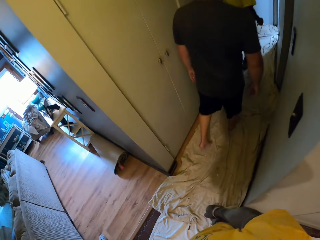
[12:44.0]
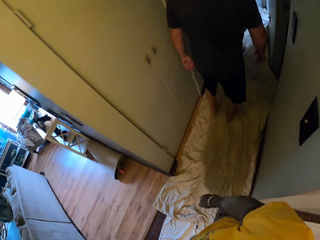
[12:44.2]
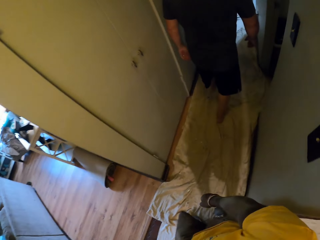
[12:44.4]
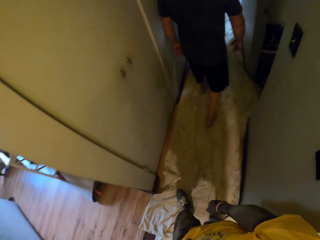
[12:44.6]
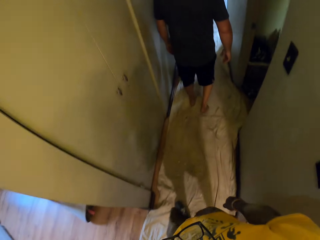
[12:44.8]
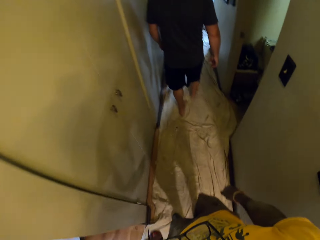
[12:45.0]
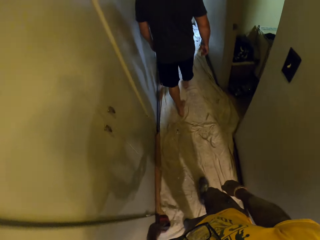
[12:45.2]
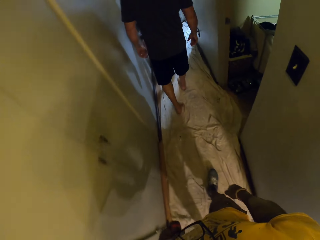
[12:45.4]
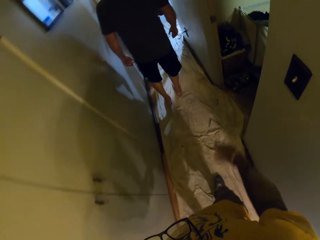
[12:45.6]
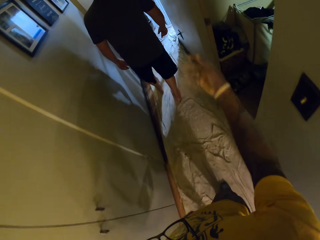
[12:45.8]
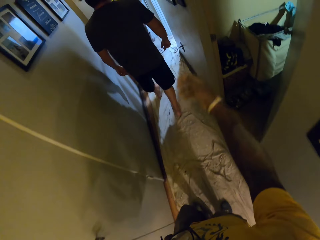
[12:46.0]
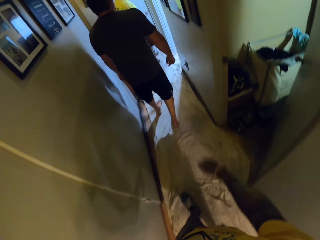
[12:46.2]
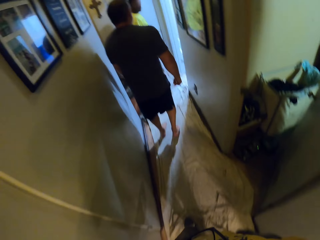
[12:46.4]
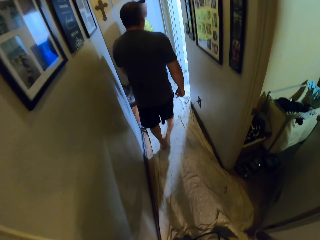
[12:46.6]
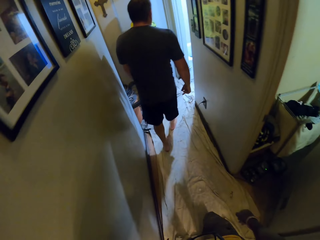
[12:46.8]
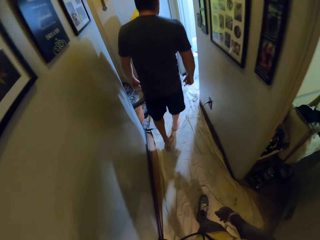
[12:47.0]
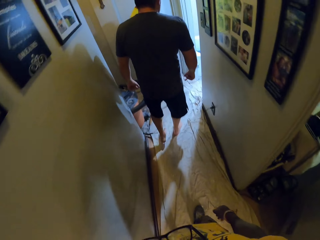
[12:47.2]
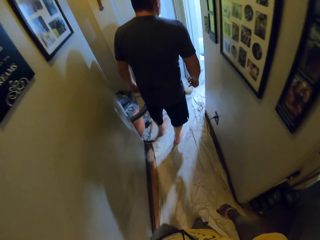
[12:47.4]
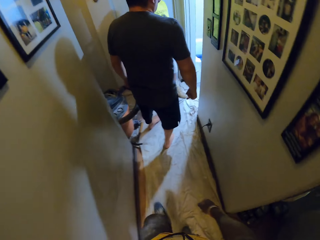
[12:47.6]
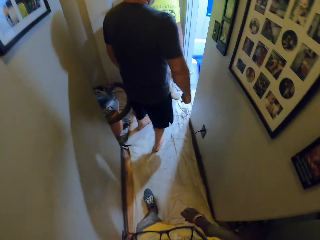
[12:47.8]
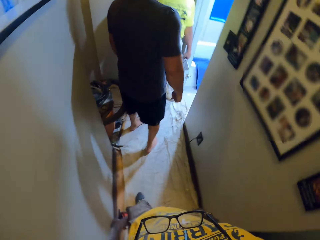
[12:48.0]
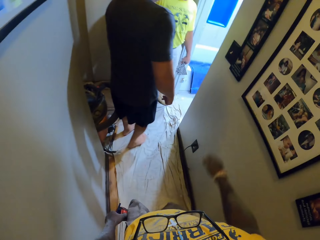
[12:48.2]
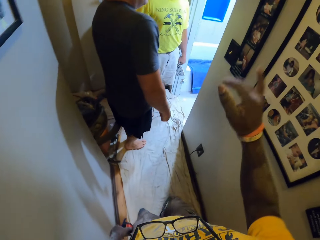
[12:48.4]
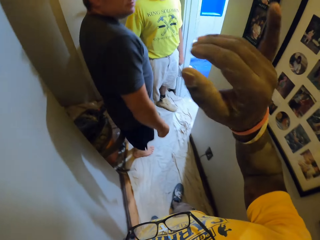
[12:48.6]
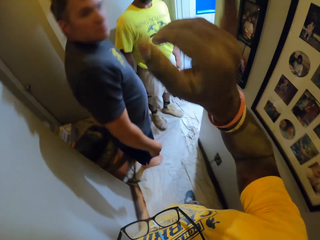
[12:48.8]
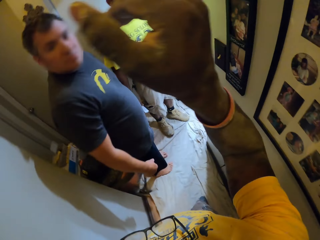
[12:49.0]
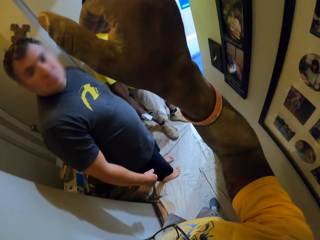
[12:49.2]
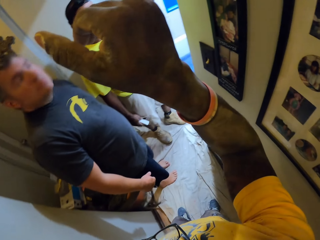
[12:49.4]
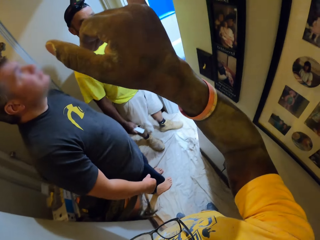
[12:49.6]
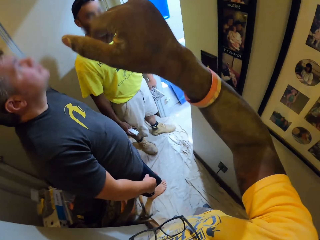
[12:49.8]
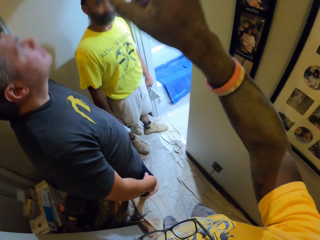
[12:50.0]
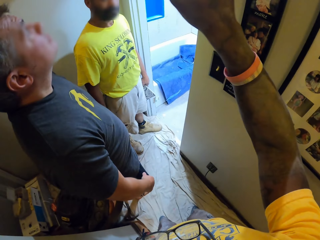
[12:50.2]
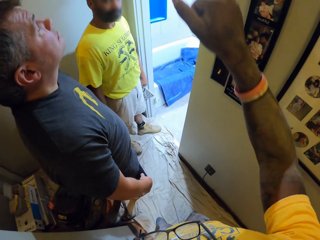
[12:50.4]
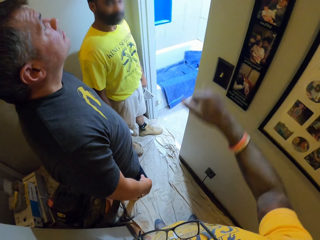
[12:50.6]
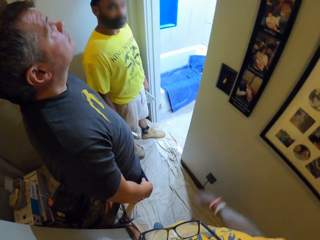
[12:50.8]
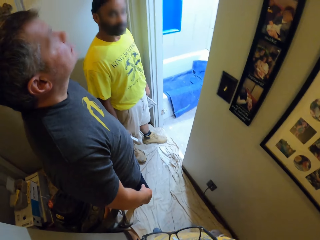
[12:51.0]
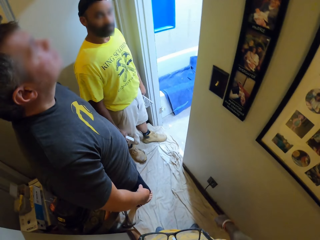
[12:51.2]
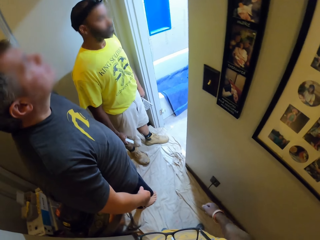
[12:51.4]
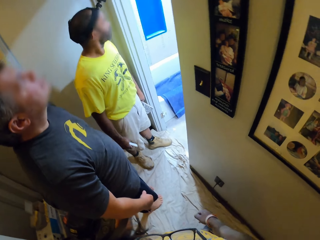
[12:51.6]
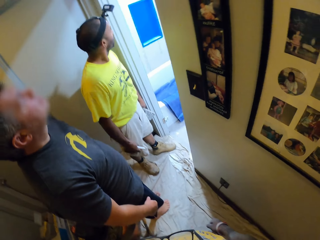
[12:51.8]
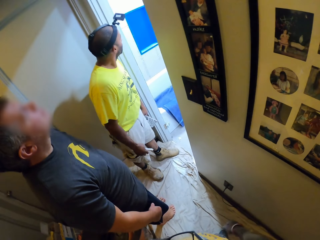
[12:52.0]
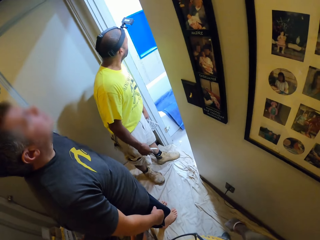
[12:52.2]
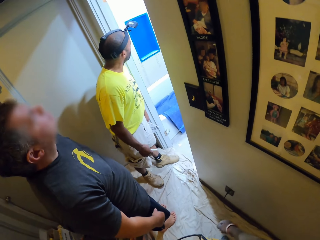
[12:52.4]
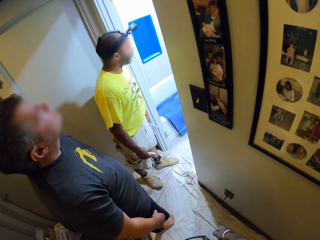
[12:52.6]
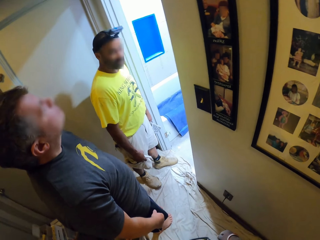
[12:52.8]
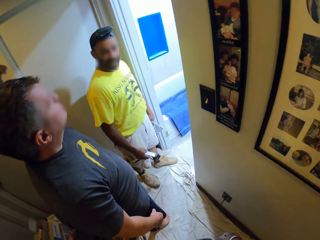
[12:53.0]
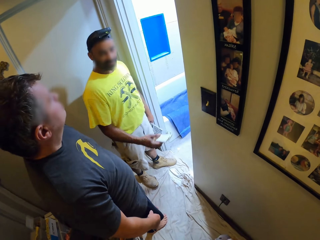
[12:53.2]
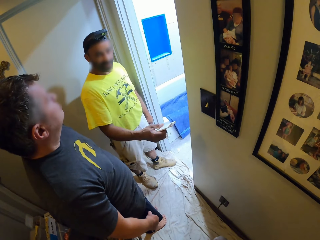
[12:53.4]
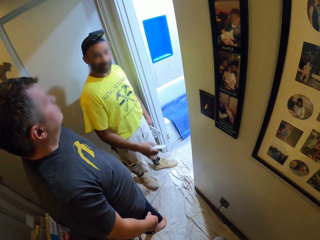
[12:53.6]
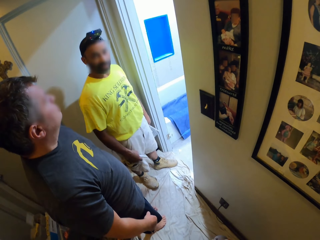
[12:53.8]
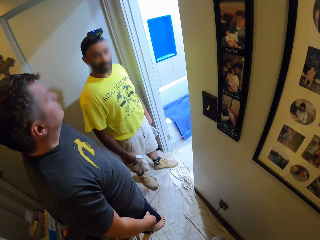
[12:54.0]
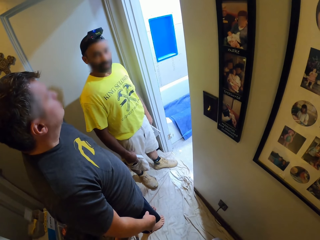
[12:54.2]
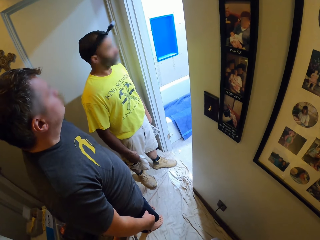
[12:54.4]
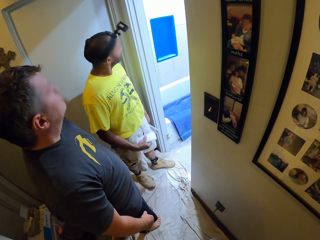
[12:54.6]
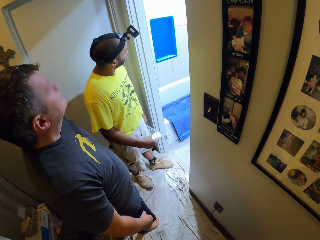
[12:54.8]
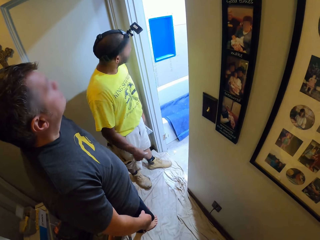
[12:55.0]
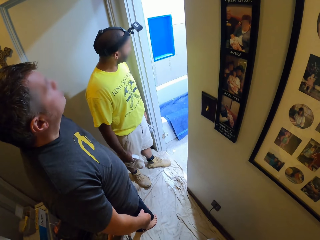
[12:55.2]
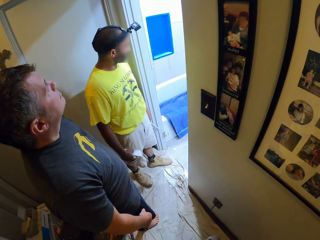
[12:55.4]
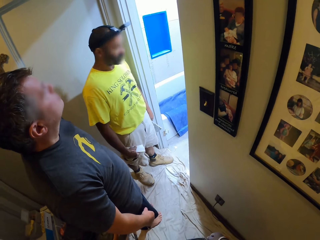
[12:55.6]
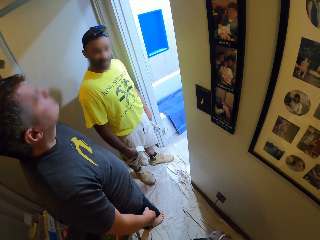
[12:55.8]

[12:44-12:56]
The camera wearer interacts with the worker and the man. They point at the roof.

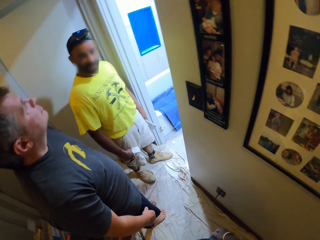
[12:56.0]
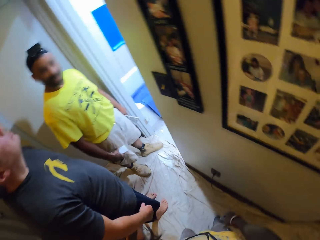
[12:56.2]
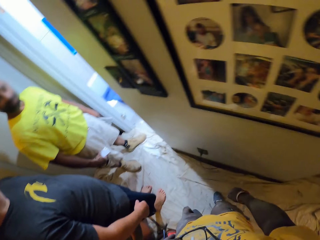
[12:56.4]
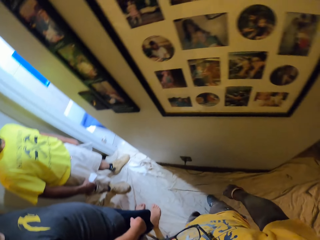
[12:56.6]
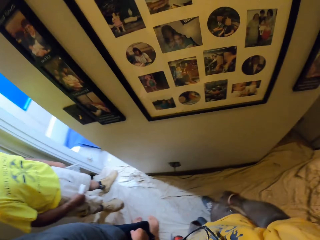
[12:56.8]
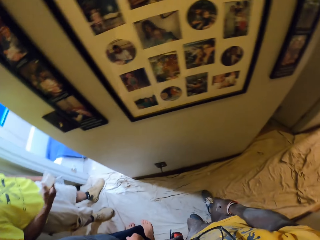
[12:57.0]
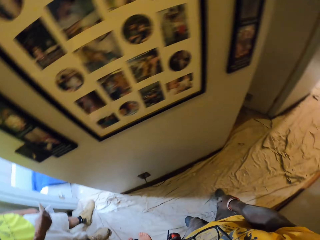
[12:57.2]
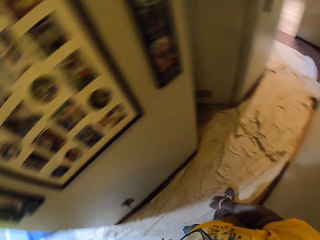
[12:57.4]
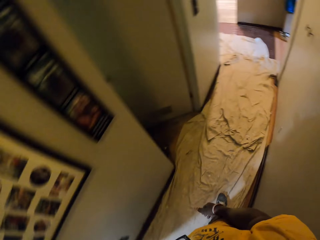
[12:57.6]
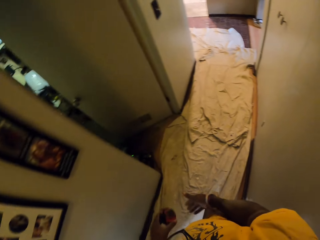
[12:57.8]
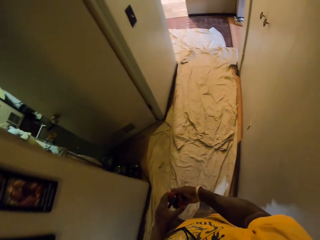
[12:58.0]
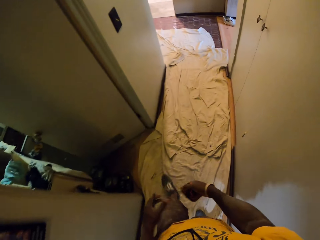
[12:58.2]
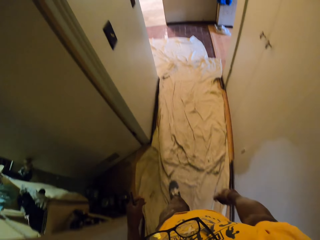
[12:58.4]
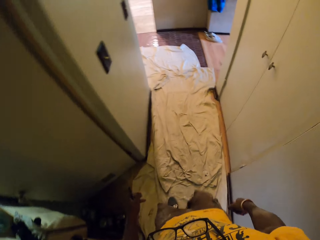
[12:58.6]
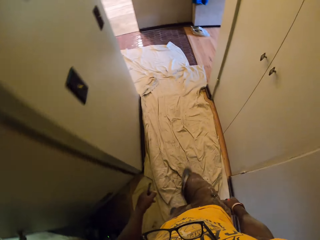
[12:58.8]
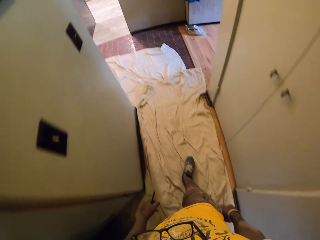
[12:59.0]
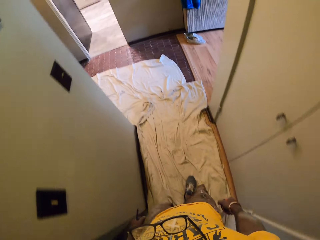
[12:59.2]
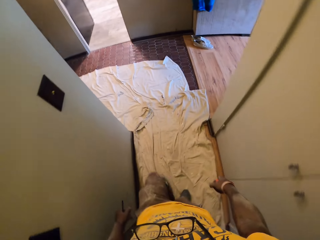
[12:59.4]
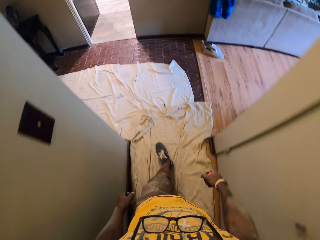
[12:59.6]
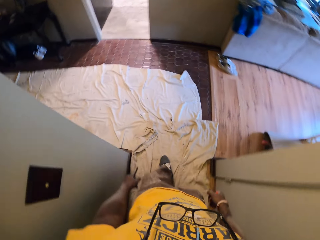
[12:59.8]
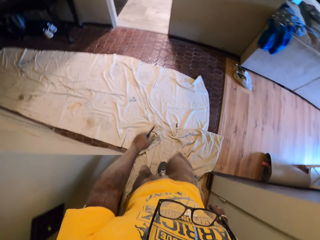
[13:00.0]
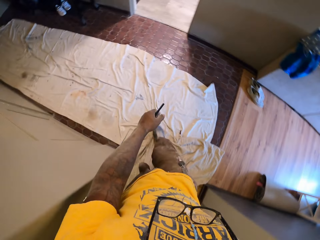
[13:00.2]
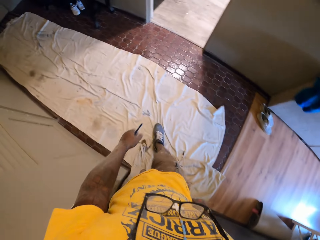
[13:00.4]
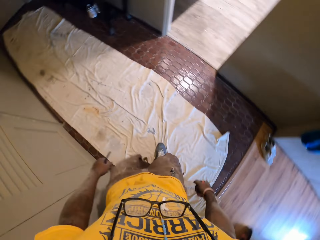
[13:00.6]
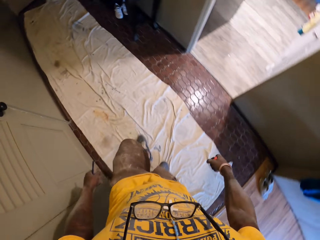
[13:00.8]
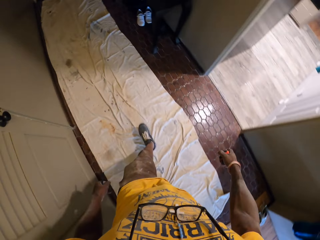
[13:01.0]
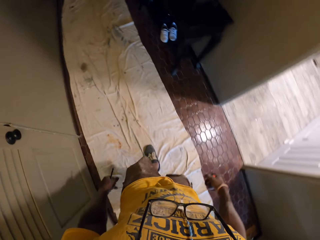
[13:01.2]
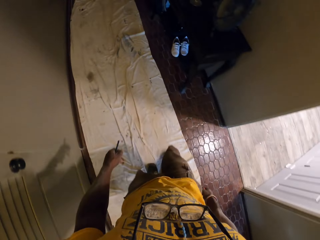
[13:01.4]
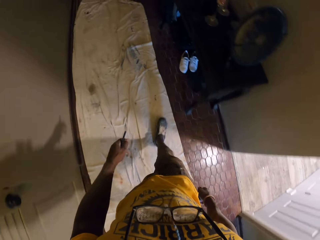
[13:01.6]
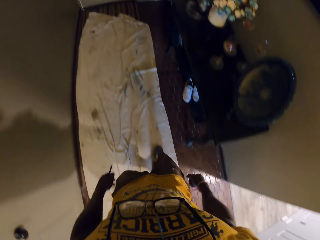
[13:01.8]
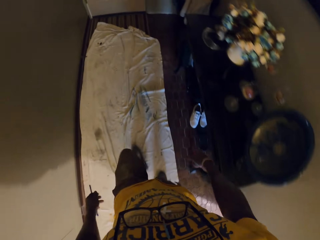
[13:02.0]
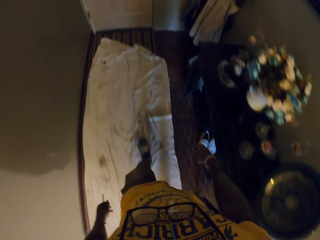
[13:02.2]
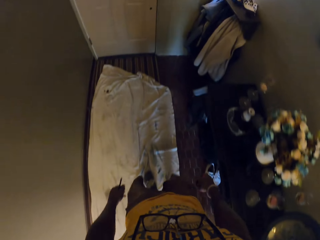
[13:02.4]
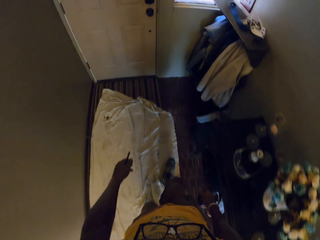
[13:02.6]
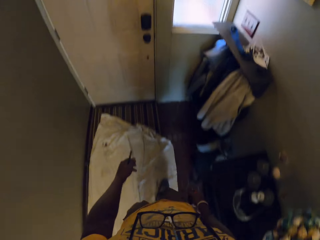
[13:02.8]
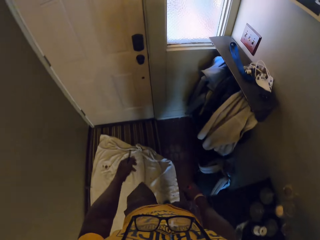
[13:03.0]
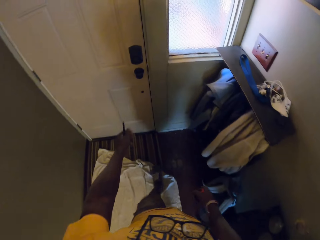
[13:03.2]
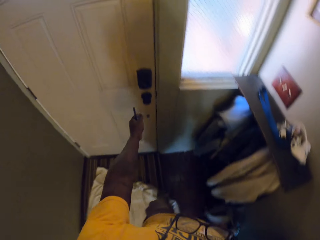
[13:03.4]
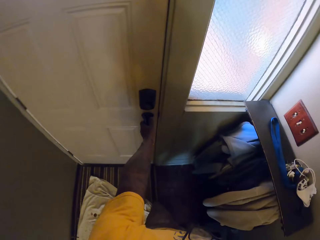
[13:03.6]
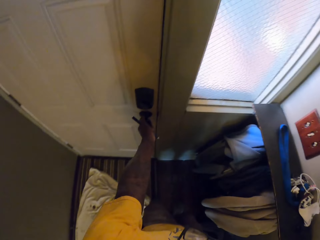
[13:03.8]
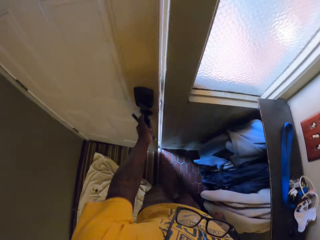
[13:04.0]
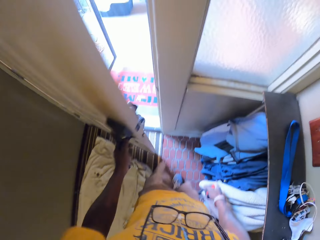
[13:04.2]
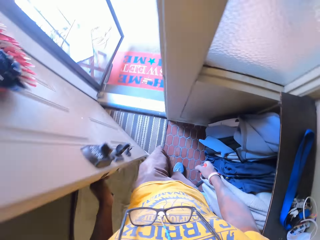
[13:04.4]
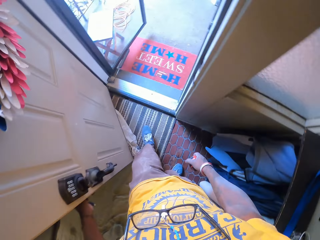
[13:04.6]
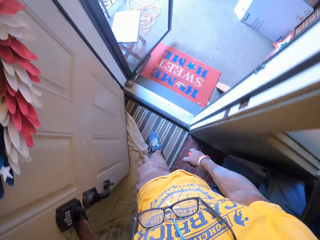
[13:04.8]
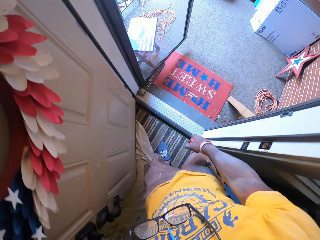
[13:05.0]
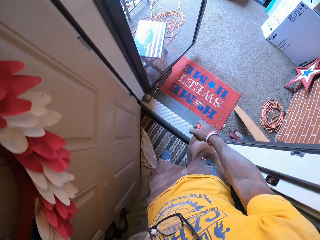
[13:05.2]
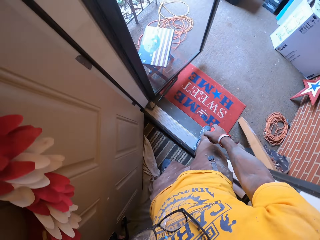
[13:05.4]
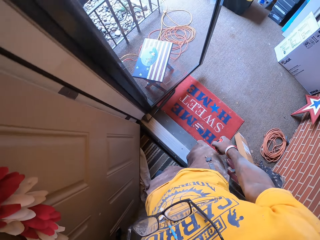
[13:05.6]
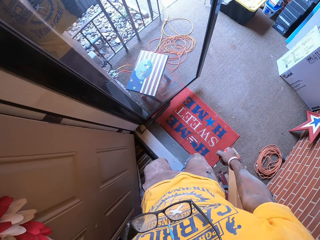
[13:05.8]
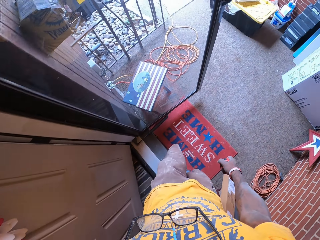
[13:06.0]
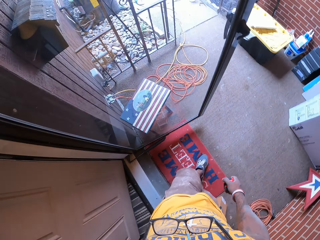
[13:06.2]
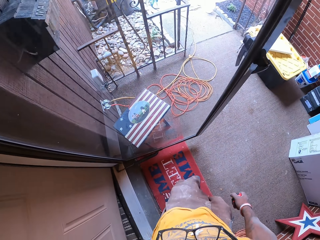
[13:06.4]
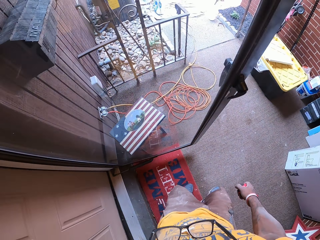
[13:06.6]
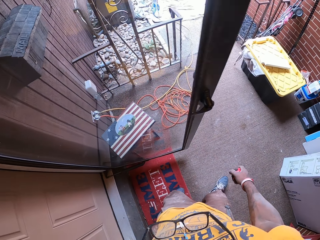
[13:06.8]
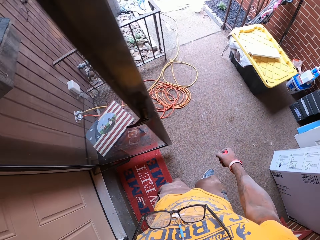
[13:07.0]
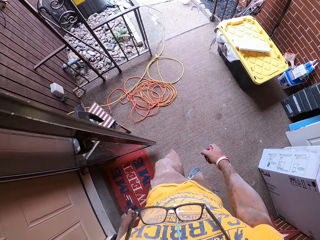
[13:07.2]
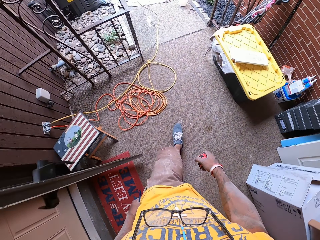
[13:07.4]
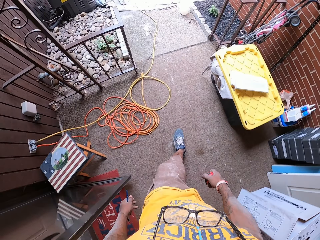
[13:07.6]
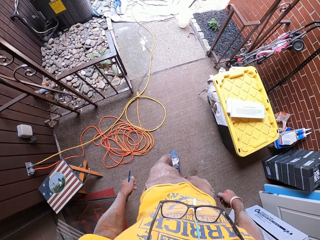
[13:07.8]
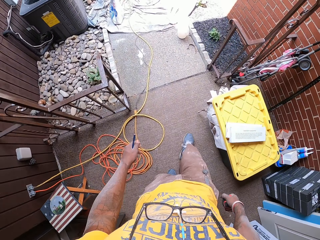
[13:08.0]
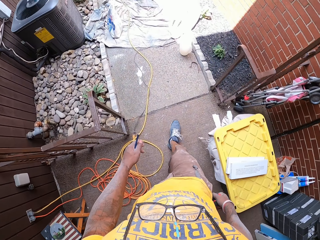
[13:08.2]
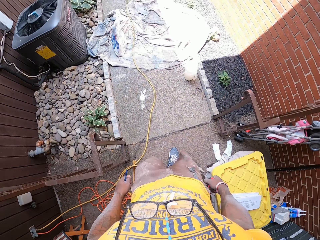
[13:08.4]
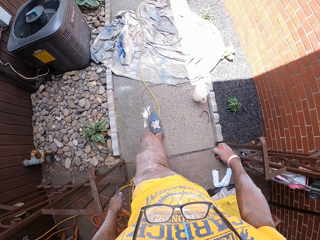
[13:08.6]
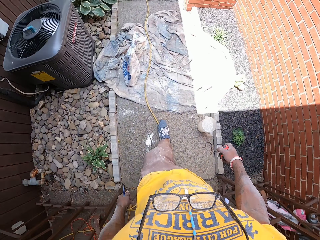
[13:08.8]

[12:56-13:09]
The camera wearer walks away from the worker and the man. He walks around the room. He opens the door with his left hand. He walks out of the apartment. He walks around the room.
